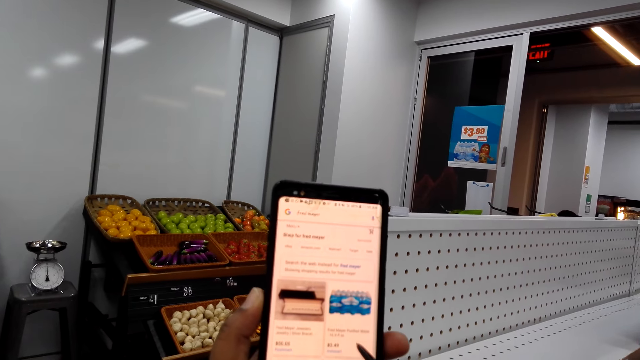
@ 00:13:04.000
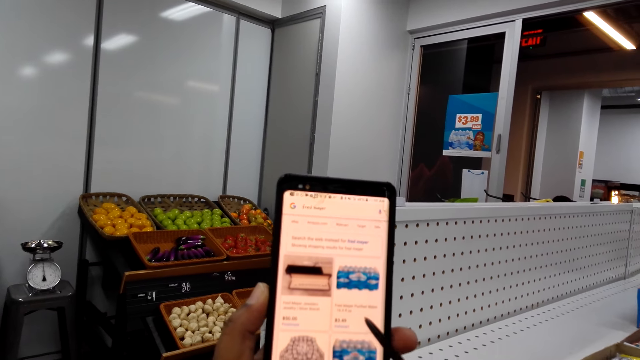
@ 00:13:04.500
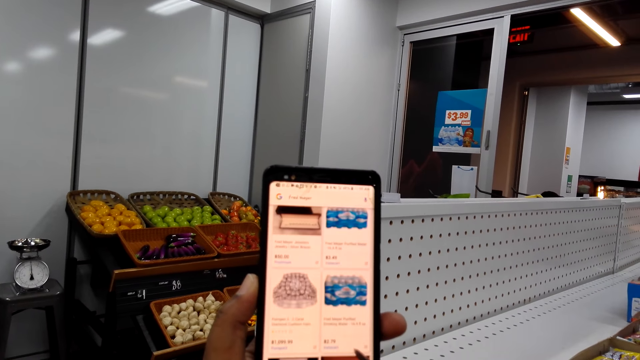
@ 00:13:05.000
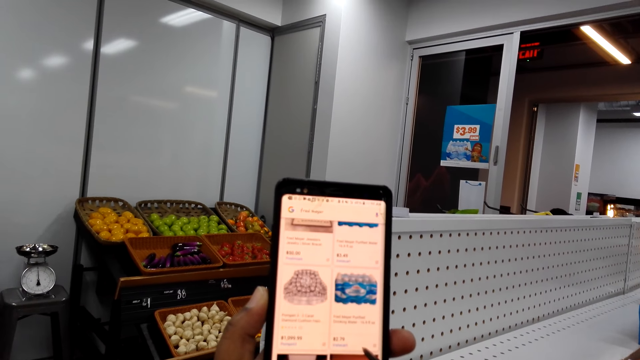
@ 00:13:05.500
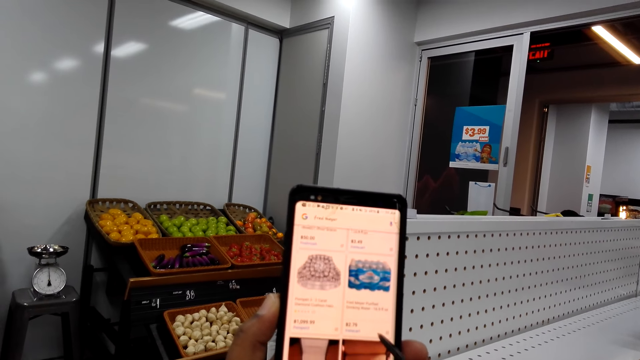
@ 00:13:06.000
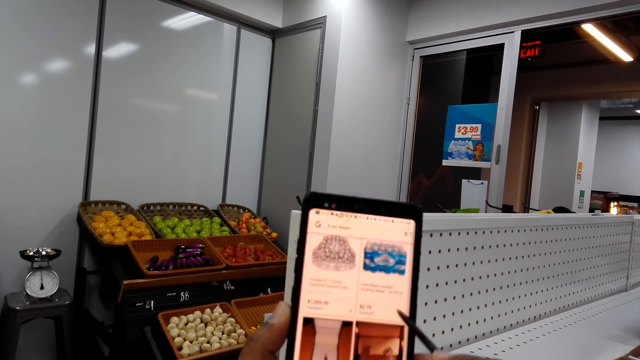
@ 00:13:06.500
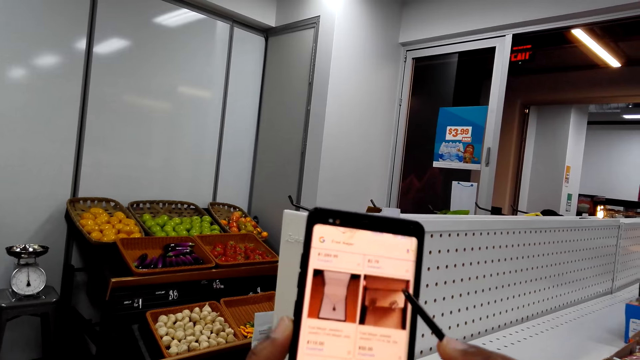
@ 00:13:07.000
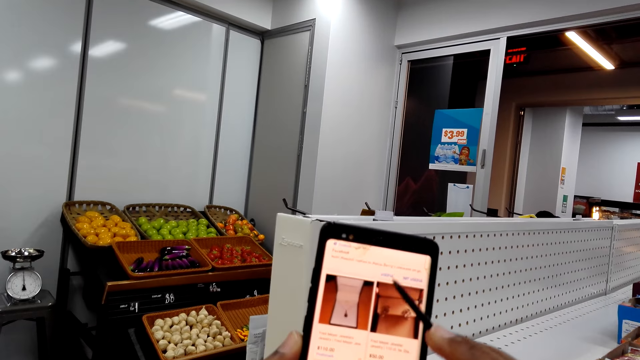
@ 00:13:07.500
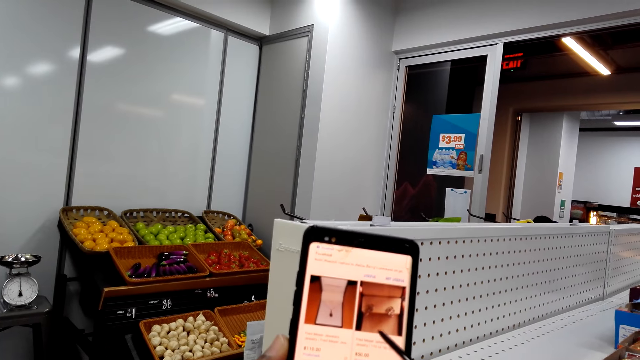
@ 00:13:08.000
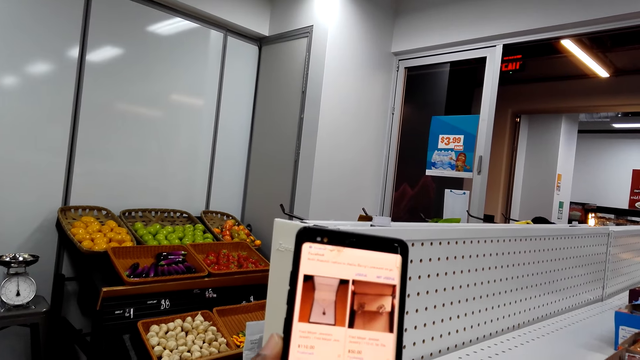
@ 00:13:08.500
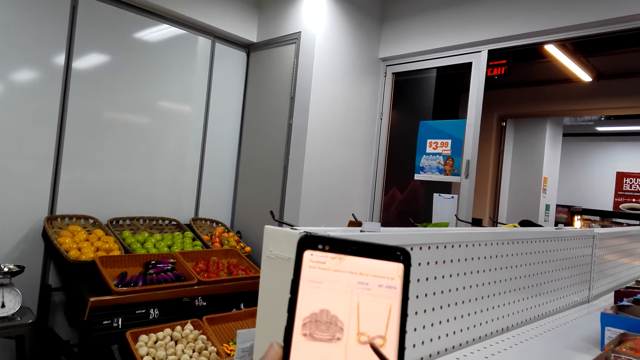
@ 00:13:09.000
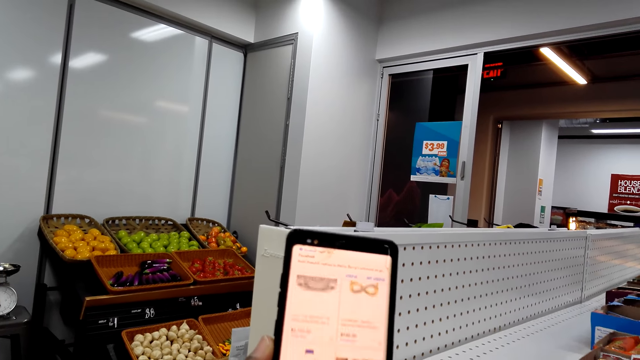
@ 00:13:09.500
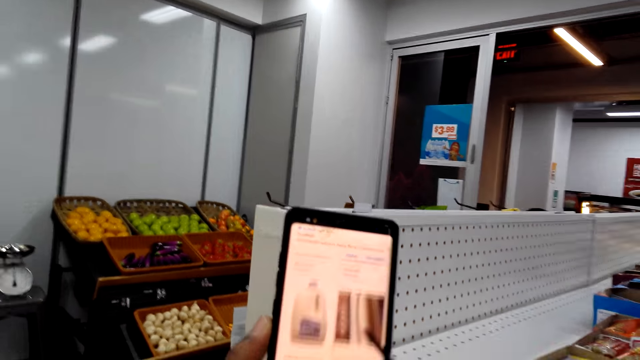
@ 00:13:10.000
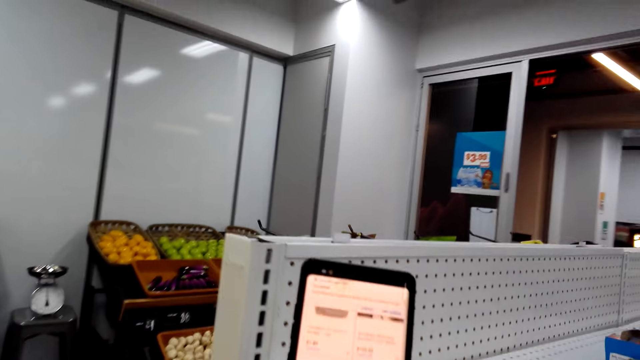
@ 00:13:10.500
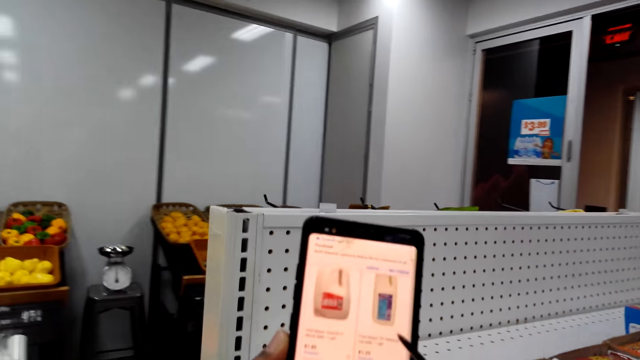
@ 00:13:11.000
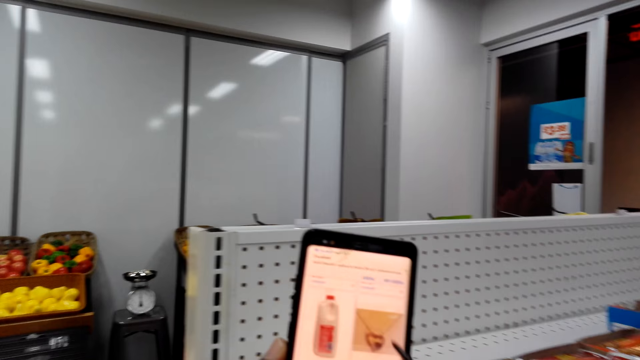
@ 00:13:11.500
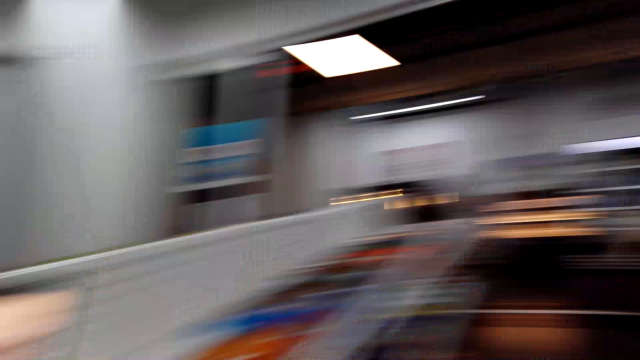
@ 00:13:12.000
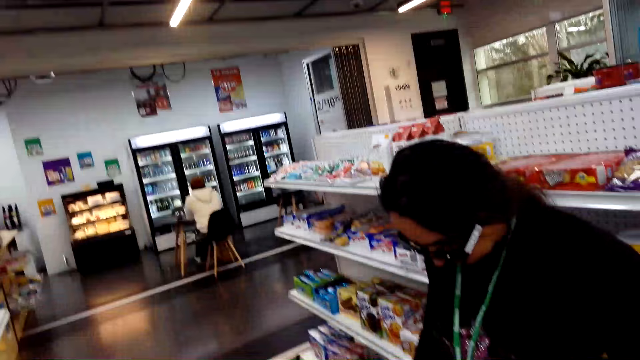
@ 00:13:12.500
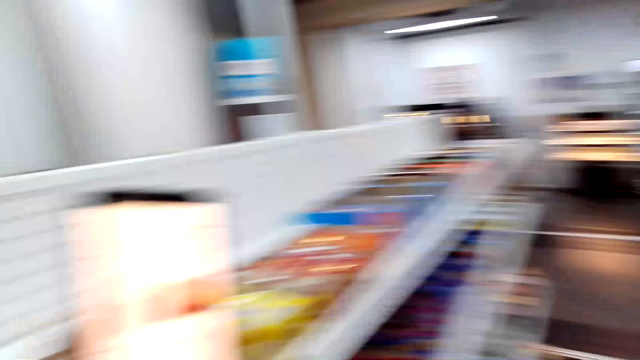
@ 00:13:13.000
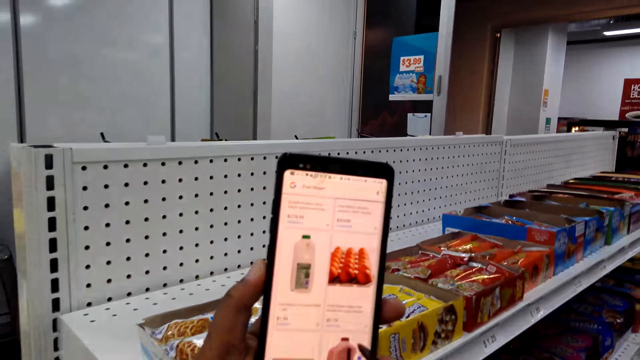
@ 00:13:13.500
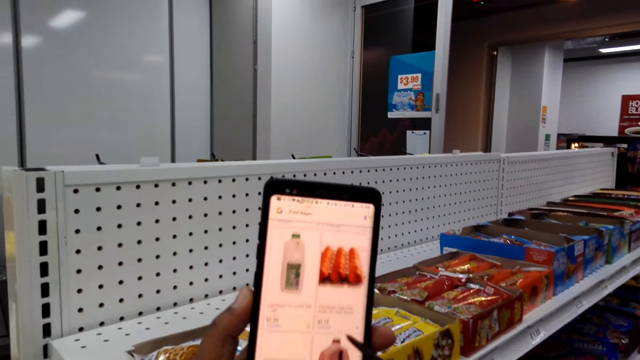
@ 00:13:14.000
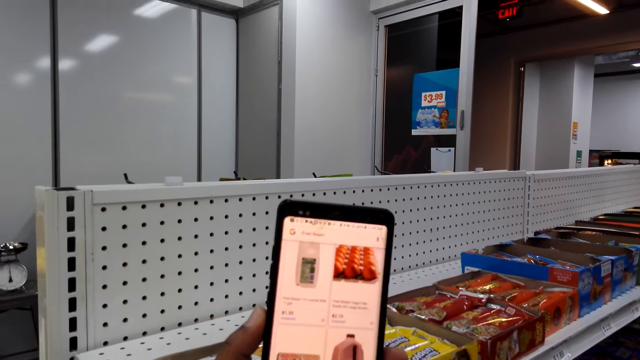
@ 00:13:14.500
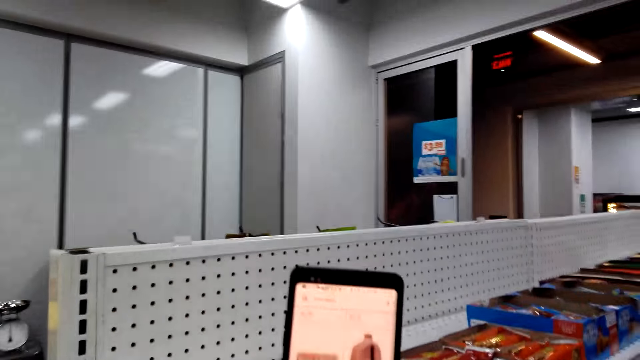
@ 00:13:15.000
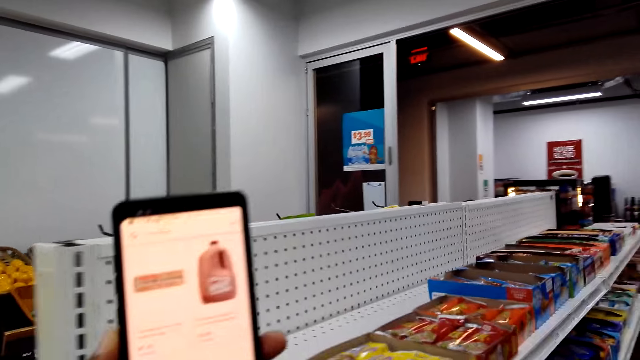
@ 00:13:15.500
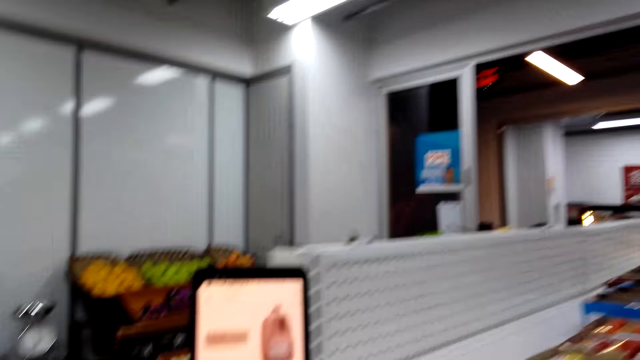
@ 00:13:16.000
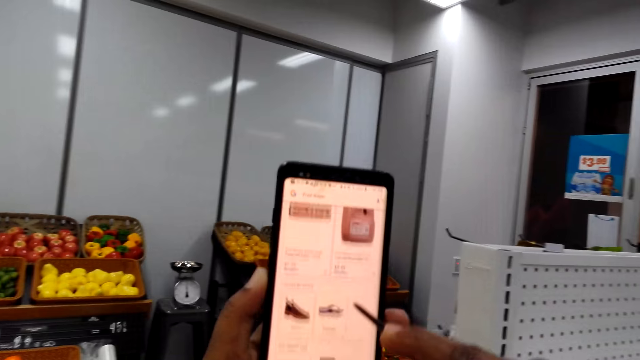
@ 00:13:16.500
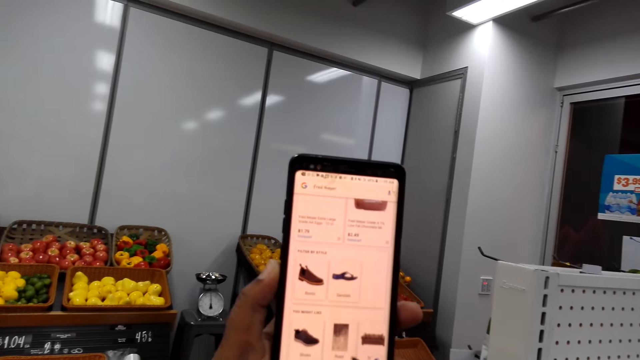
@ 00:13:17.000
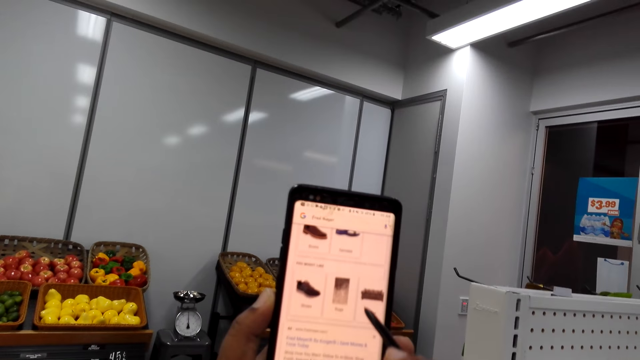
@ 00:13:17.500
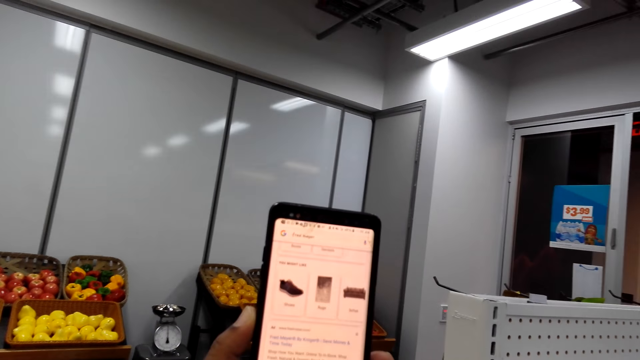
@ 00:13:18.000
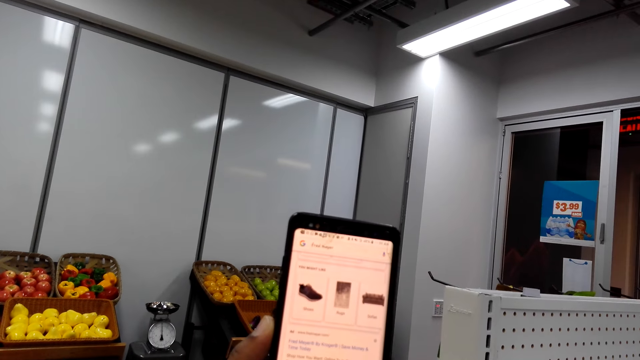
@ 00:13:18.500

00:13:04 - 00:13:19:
The camera wearer scrolls a phone in the store with a stylus pen. A woman looks at her phone. The woman stands in the store. The camera wearer swipes on the phone's screen with the stylus pen in the store.

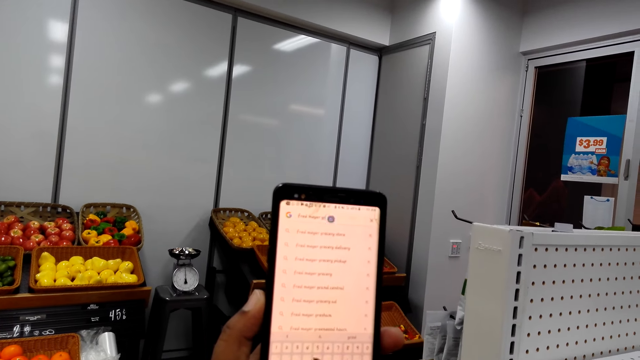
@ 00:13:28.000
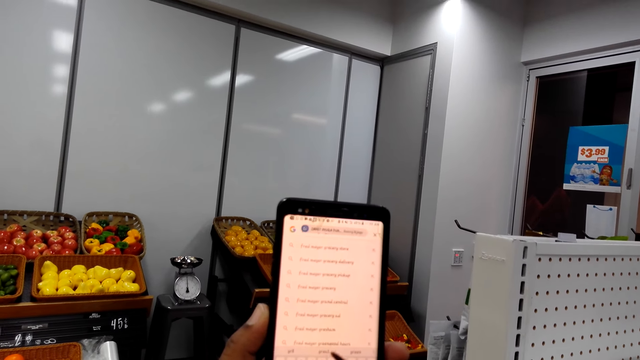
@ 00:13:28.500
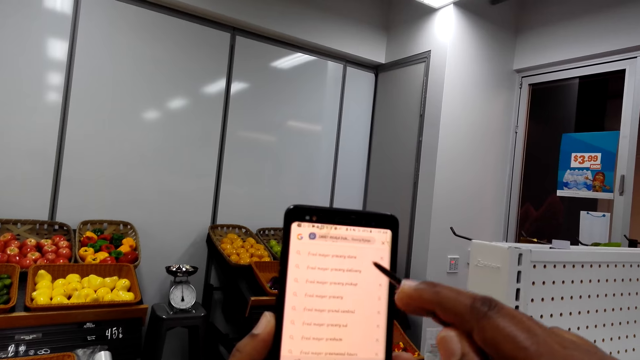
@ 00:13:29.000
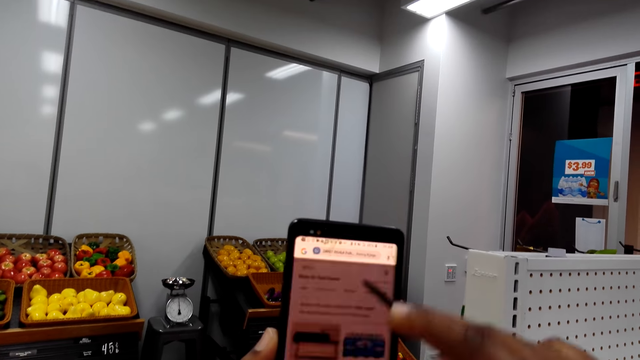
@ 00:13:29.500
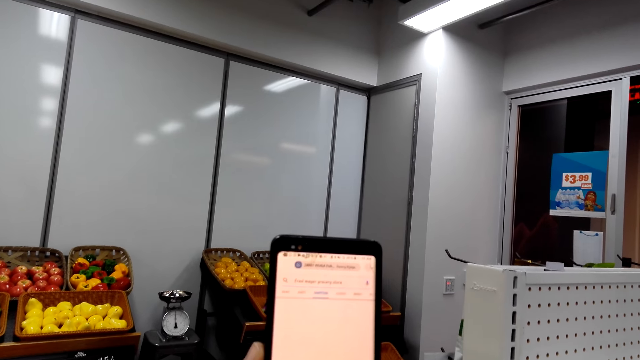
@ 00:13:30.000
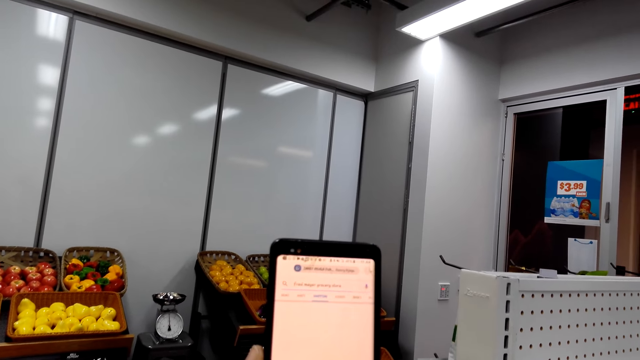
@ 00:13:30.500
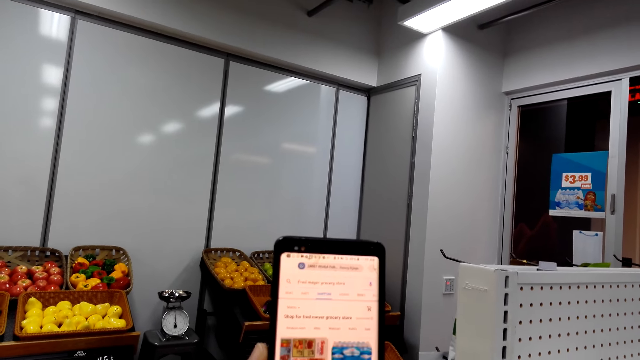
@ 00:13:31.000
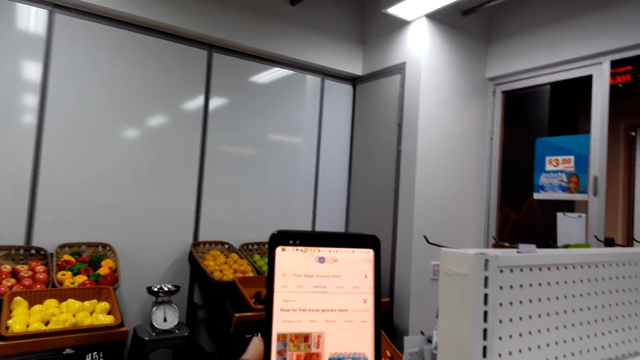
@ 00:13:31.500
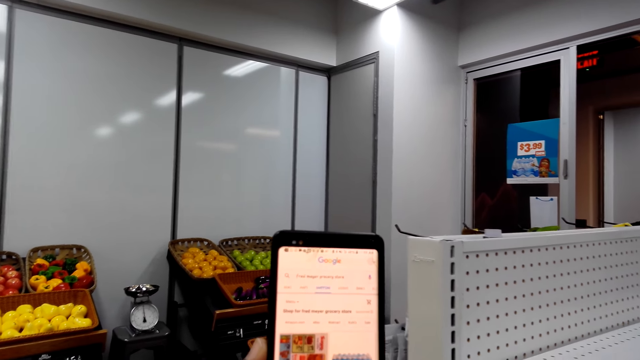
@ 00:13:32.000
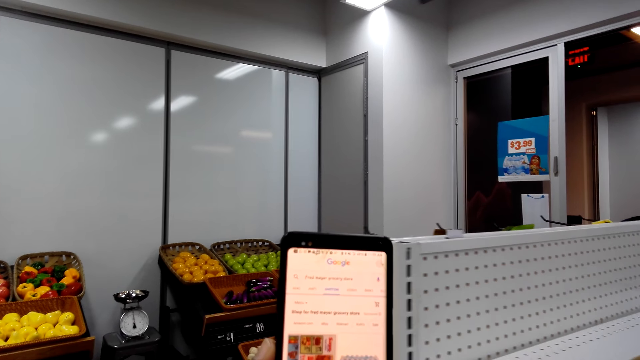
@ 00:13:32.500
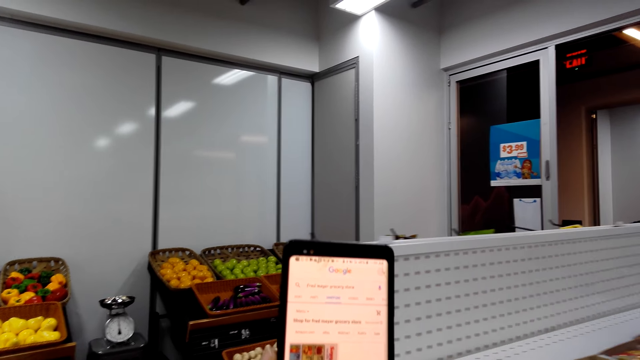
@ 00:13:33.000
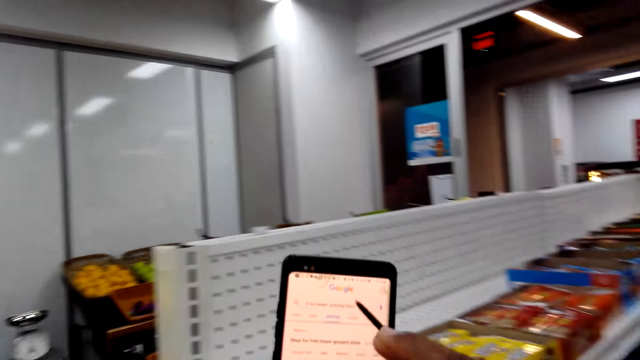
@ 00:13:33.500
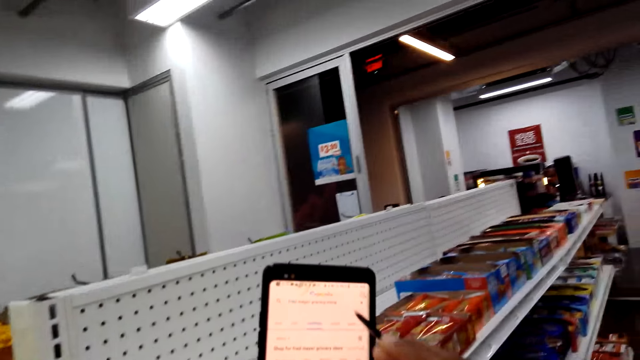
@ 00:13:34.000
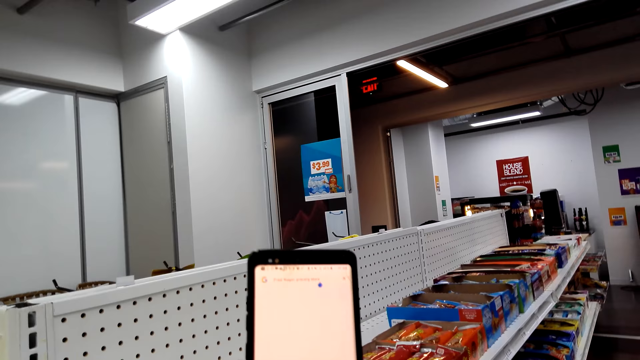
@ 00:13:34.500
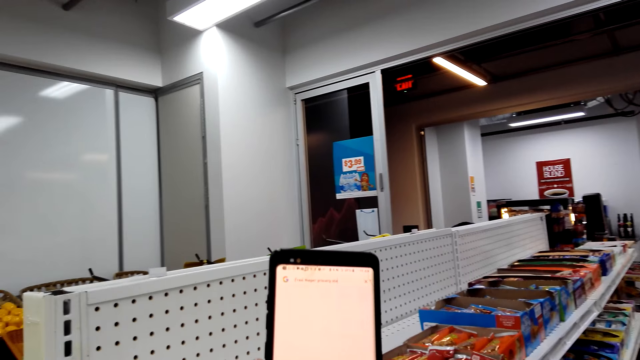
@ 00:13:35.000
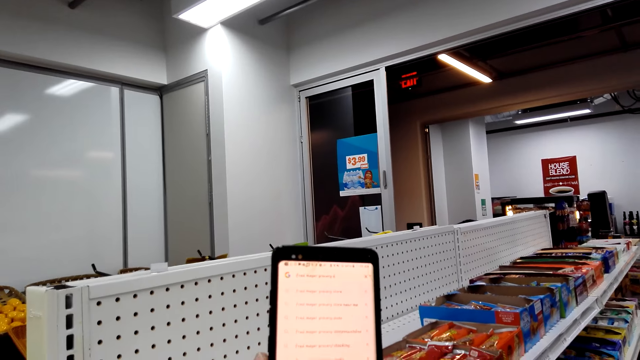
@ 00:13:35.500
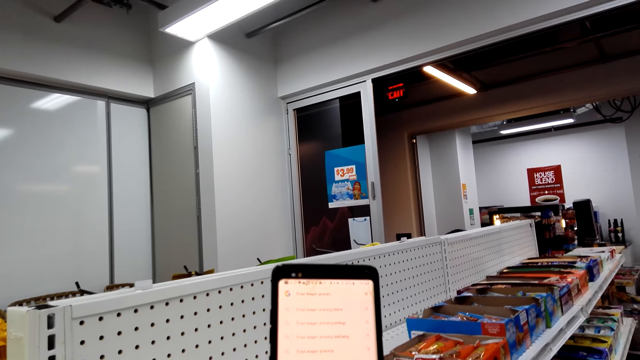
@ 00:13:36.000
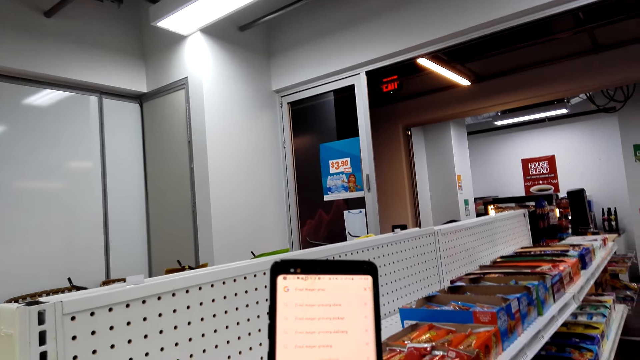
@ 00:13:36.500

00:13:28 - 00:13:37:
The camera wearer stands in the store.
